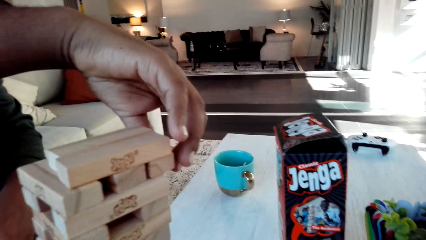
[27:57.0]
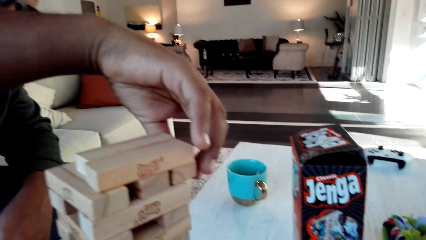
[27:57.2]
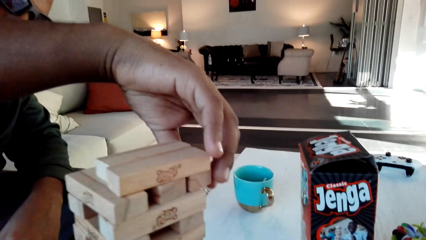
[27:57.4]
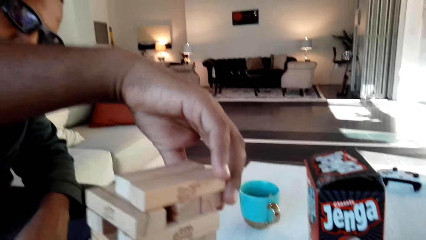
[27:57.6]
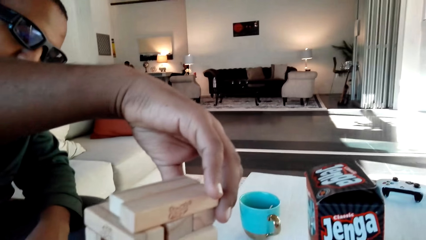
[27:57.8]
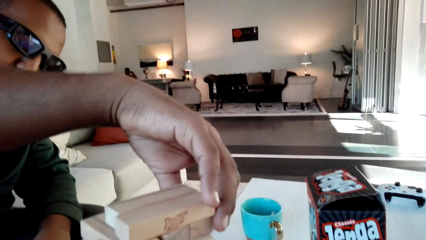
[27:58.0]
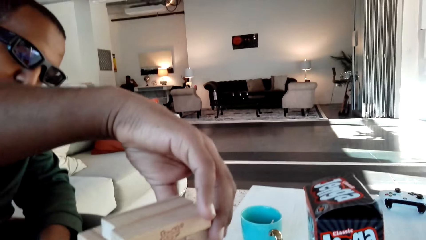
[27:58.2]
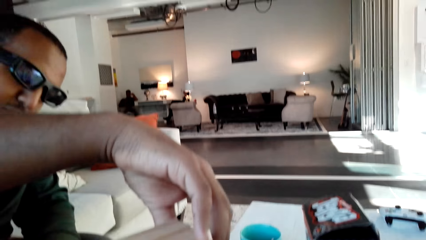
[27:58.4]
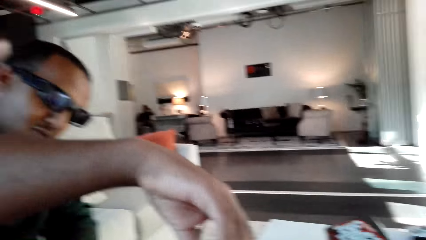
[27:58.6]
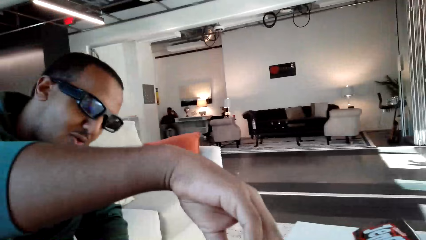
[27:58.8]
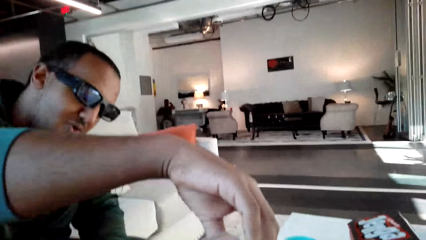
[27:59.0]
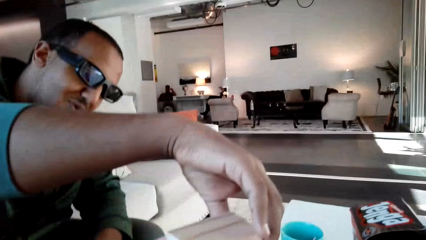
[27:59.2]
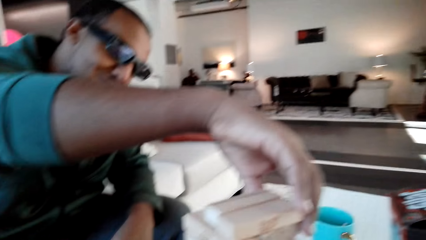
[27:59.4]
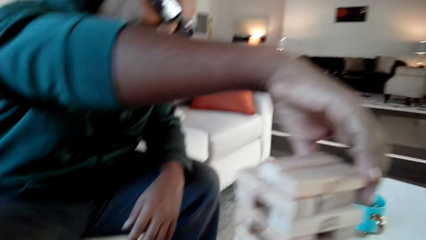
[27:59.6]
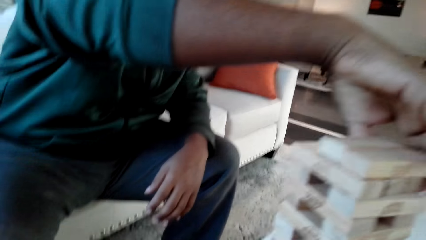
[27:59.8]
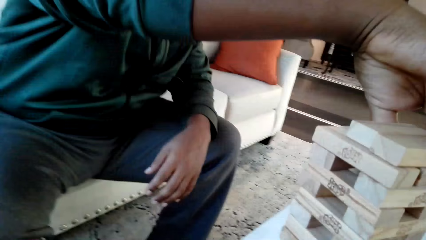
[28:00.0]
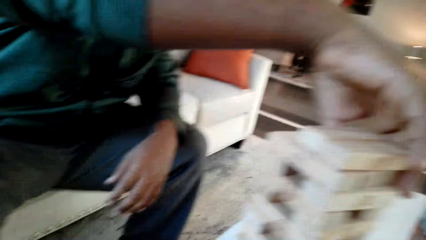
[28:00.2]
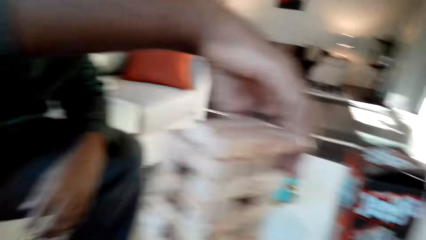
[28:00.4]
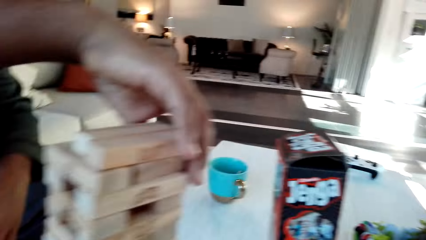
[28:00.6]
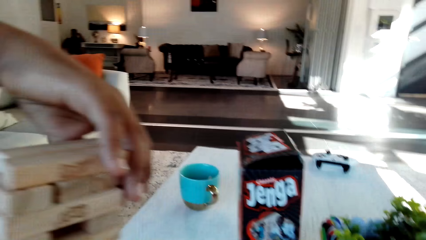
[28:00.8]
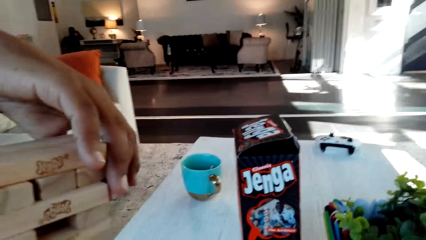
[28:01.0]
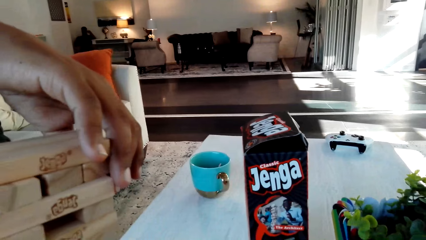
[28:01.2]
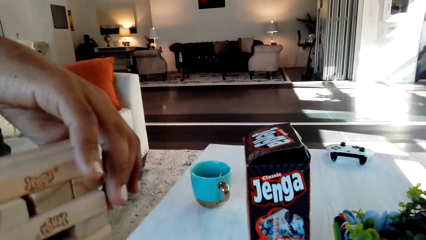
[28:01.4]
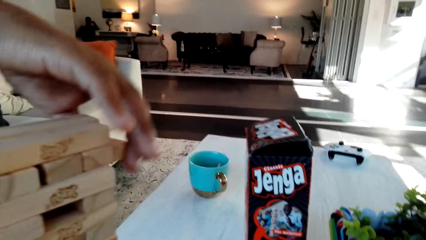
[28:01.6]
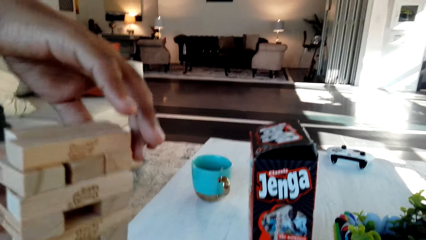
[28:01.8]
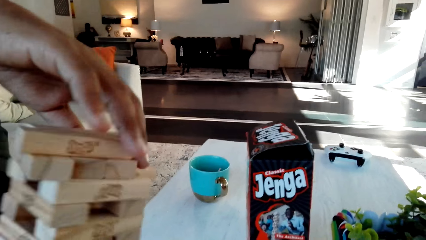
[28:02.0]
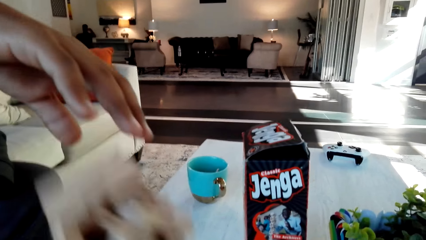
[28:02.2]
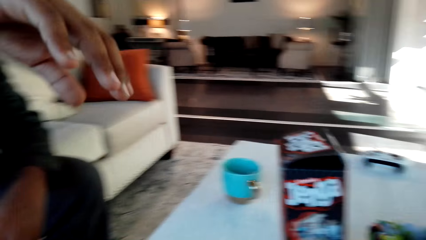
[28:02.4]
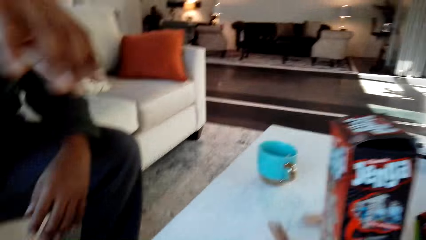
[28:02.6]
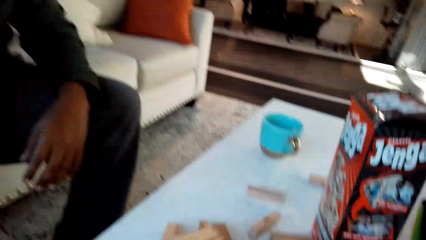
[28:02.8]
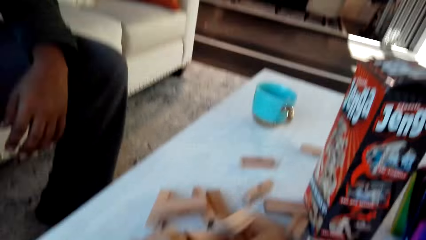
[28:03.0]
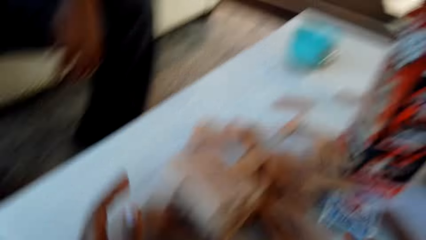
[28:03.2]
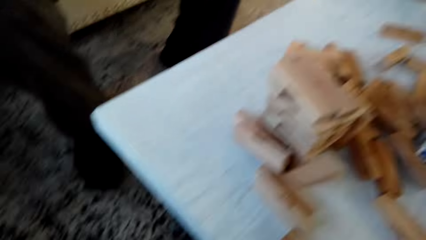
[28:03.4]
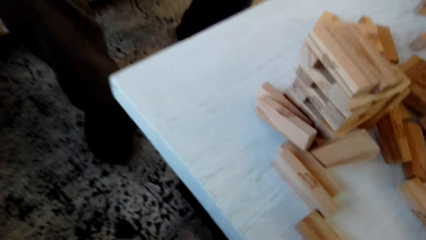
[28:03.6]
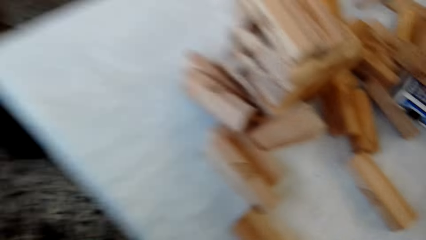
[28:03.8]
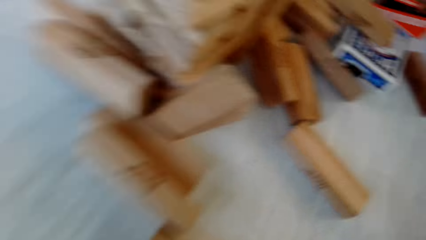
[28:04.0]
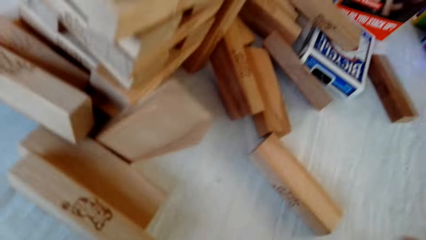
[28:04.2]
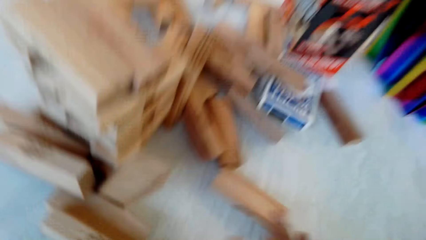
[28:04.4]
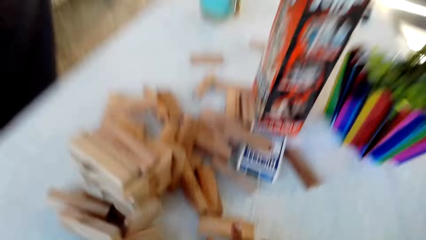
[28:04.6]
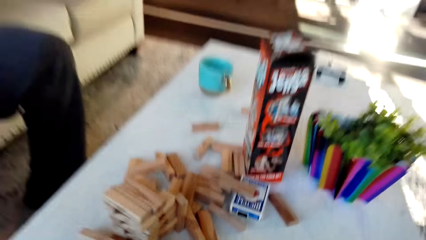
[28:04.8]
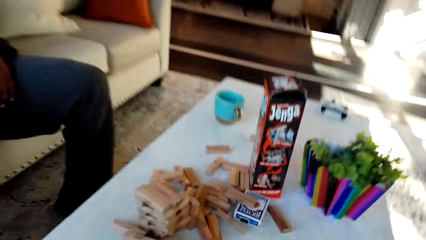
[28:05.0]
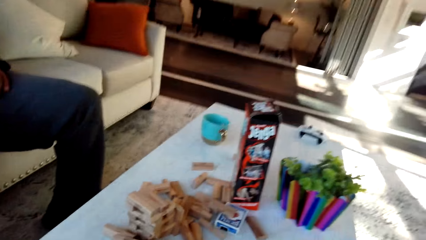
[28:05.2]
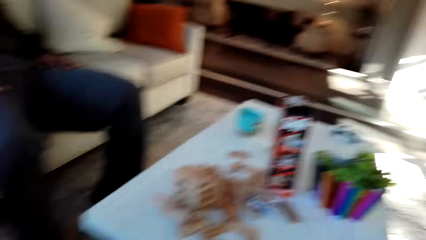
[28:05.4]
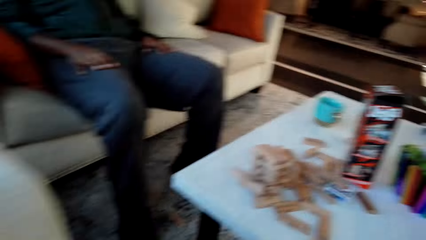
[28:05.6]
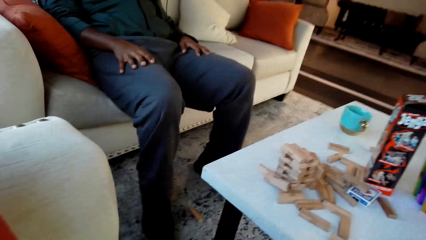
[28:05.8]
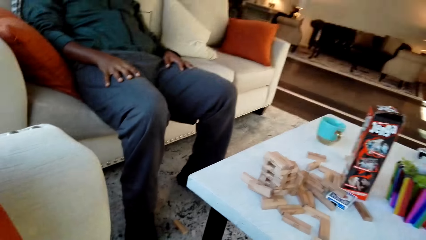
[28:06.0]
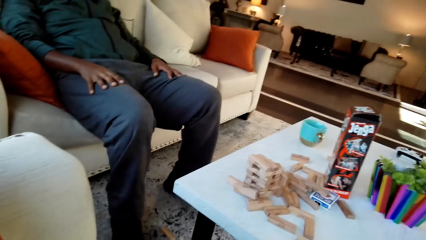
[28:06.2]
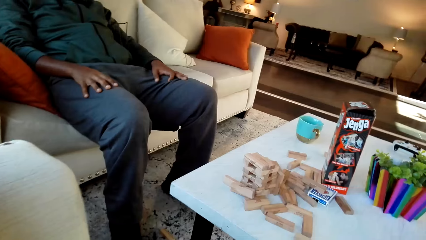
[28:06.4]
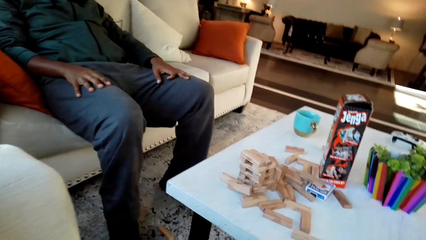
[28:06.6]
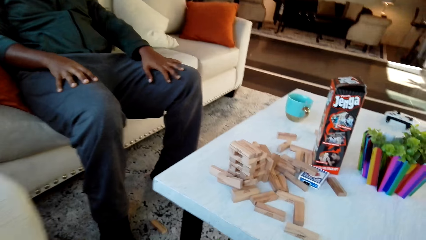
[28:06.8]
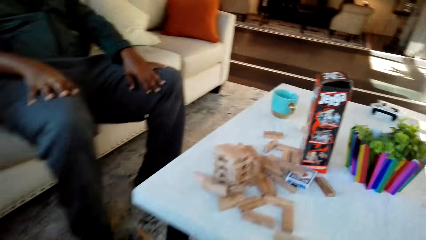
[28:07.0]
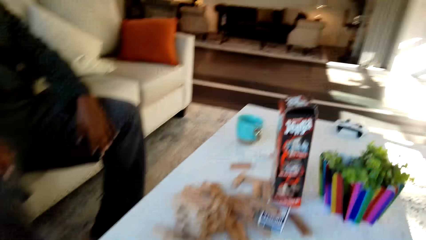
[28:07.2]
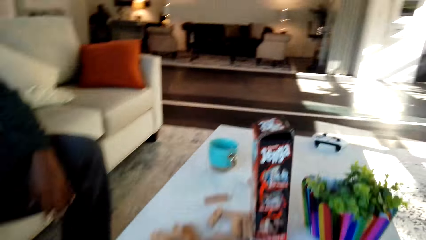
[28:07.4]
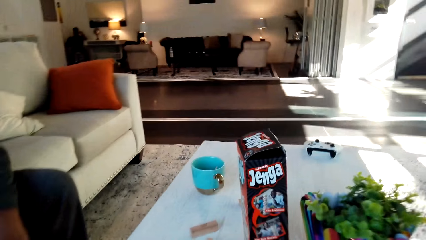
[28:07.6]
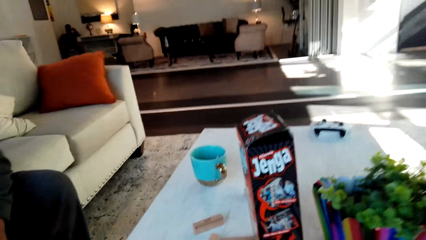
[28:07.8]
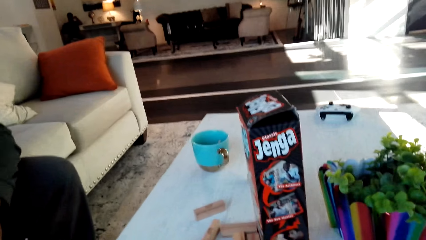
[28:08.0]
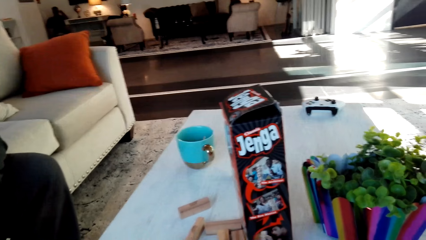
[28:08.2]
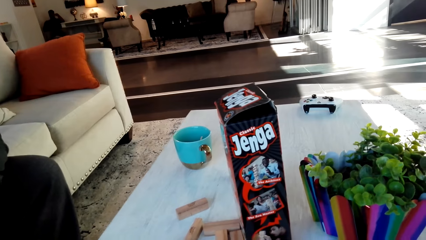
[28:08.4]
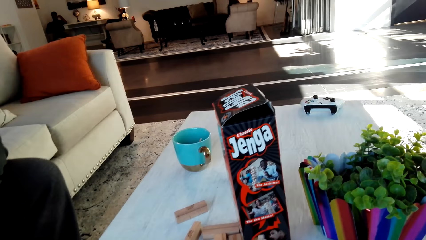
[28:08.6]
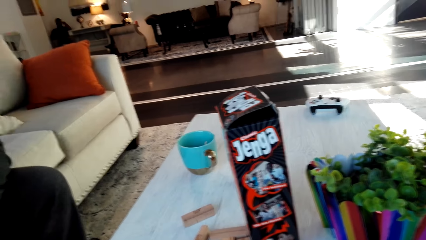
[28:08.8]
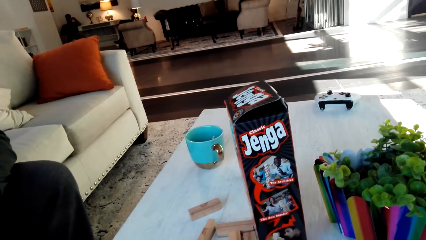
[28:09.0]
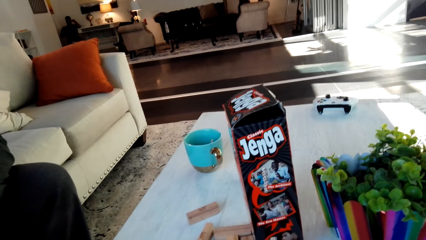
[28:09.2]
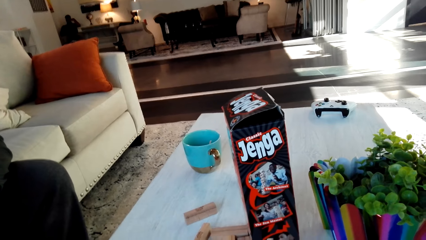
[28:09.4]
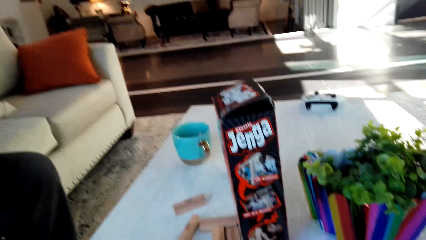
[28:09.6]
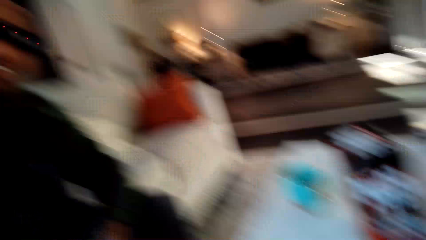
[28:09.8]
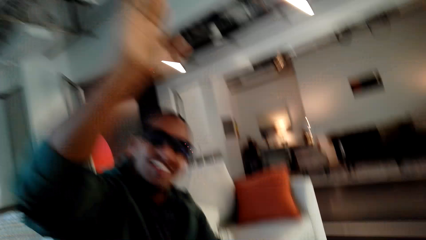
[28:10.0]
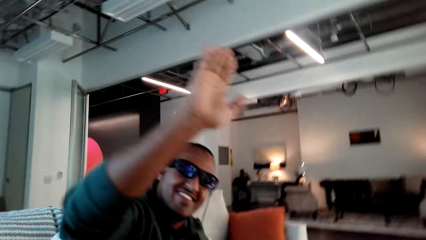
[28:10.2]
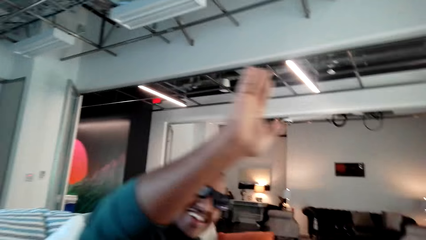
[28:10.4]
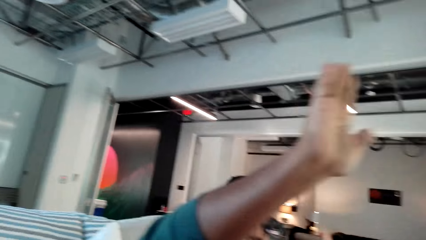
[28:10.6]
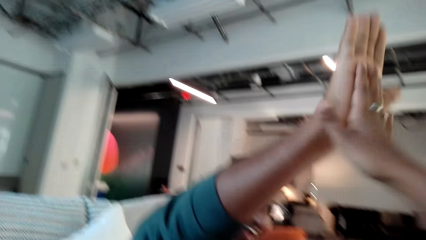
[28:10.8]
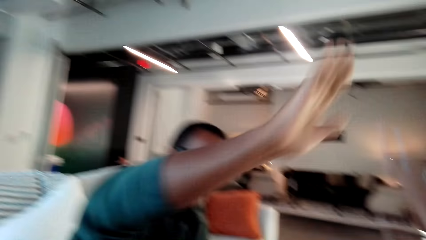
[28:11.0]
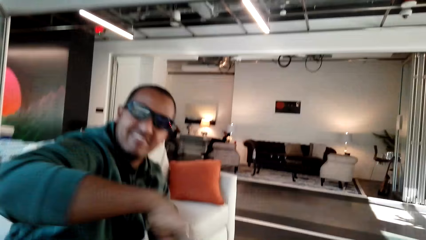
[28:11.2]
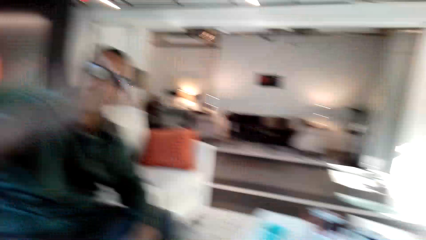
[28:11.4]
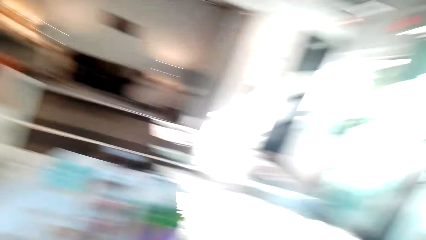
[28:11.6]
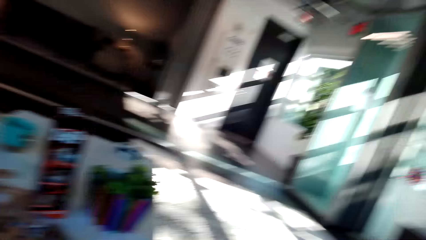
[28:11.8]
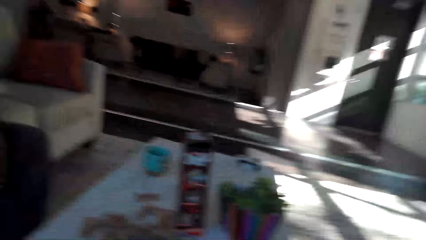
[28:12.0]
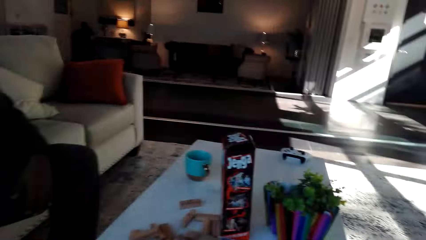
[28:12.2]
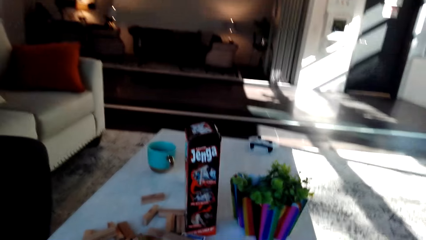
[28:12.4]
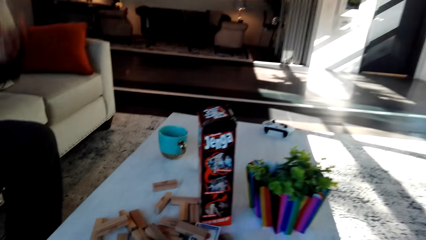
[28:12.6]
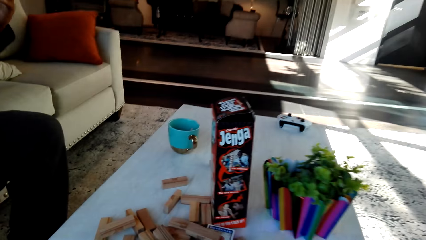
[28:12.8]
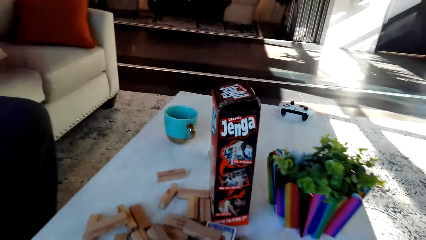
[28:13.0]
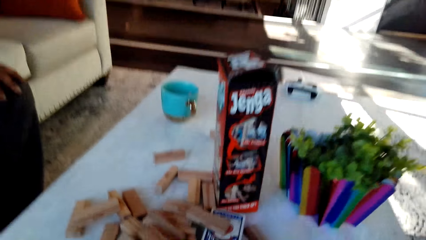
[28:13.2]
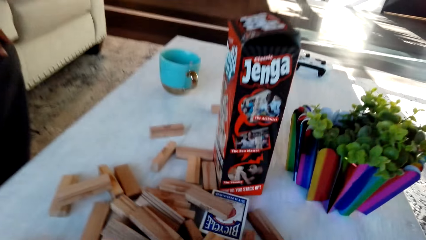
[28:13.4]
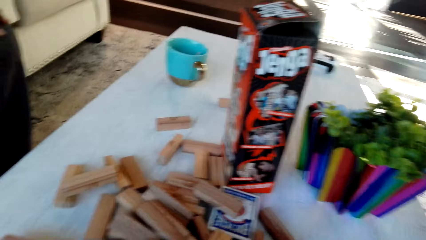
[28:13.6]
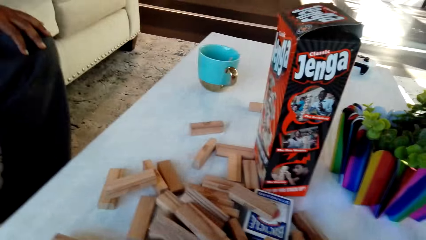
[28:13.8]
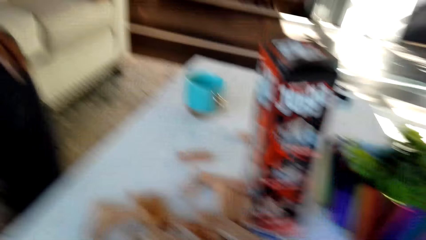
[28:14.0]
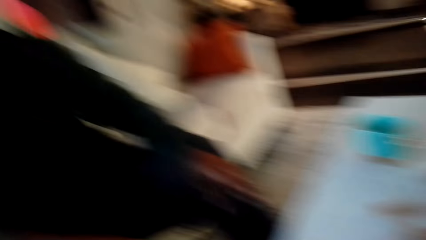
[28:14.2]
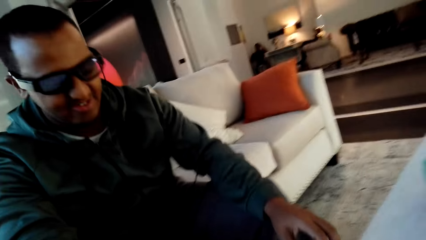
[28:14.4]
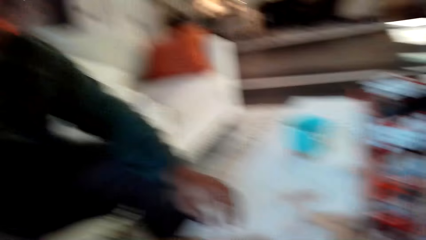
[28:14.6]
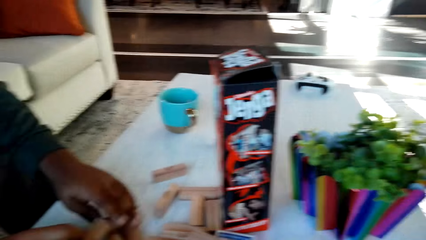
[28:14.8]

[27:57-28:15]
A man drops the wooden blocks. The camera wearer converses with the man. They high five the man. They converse with the man.
